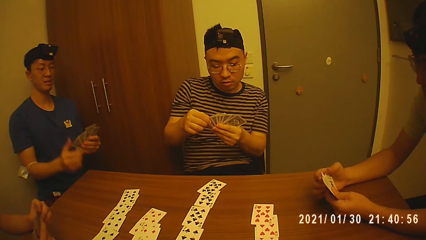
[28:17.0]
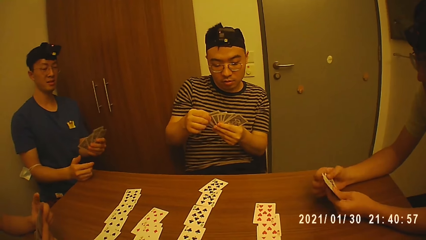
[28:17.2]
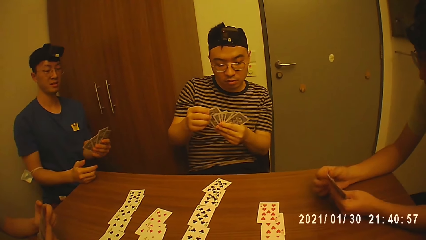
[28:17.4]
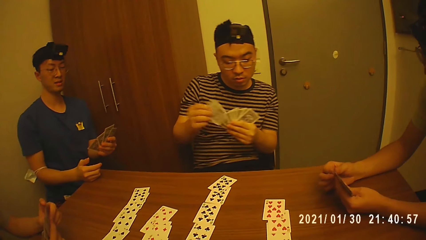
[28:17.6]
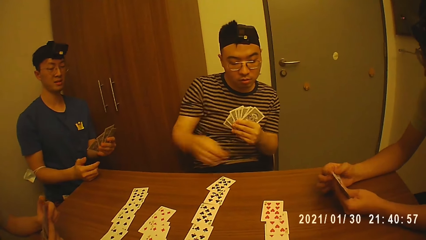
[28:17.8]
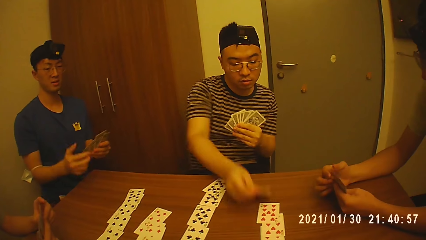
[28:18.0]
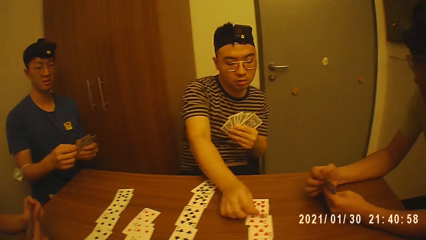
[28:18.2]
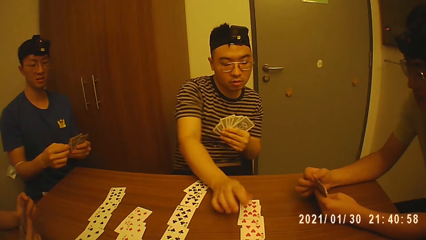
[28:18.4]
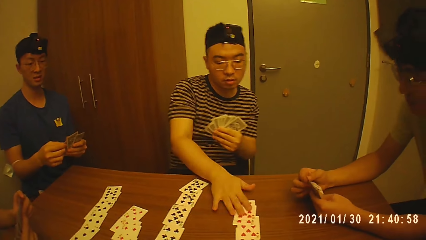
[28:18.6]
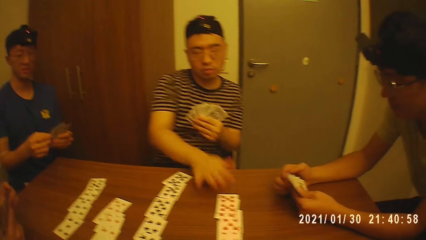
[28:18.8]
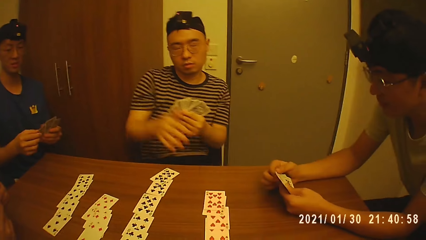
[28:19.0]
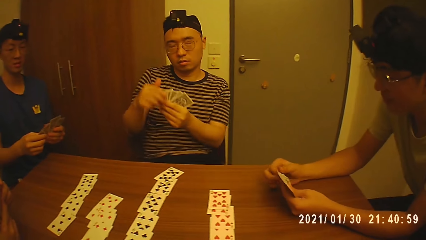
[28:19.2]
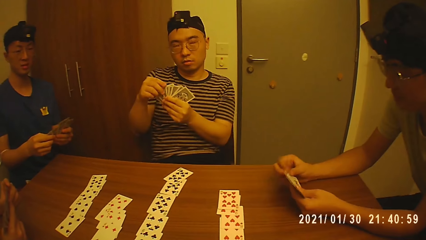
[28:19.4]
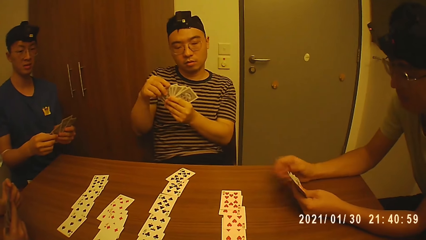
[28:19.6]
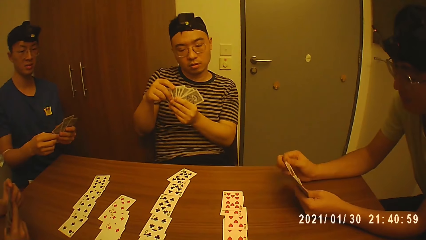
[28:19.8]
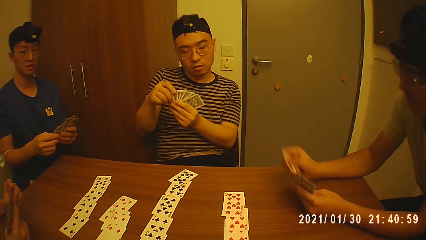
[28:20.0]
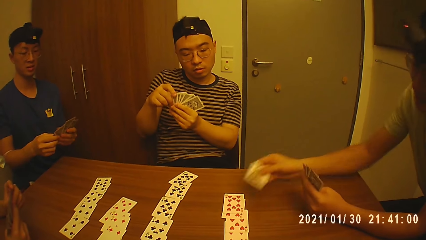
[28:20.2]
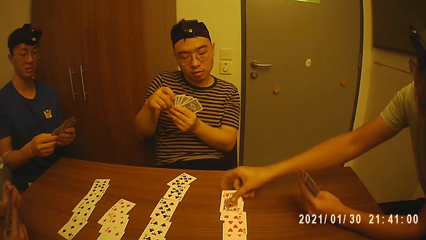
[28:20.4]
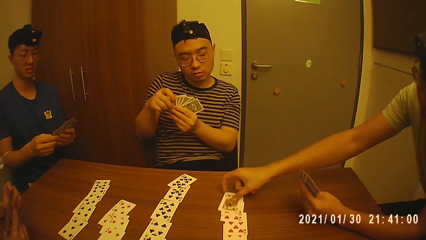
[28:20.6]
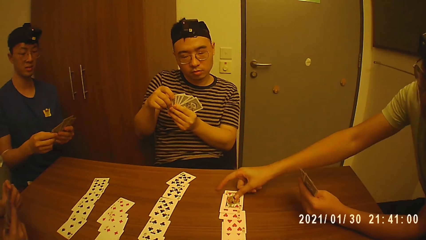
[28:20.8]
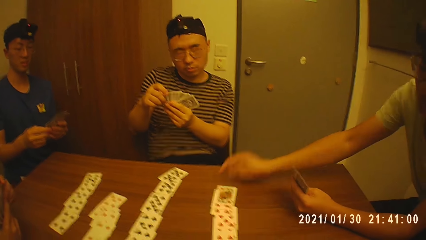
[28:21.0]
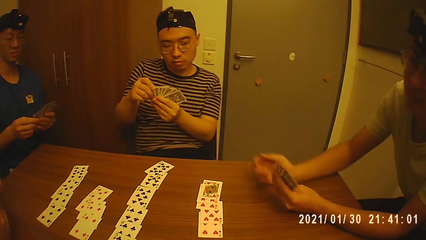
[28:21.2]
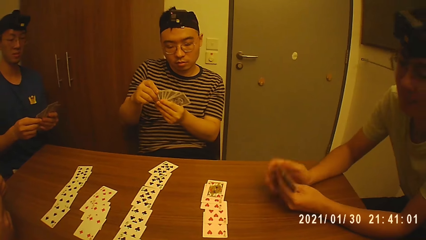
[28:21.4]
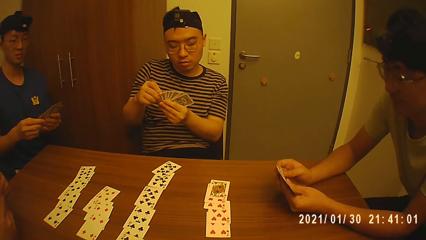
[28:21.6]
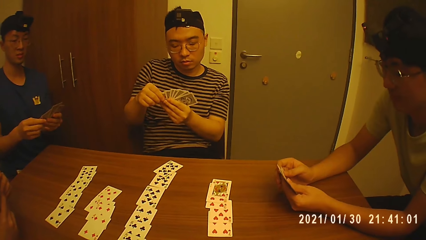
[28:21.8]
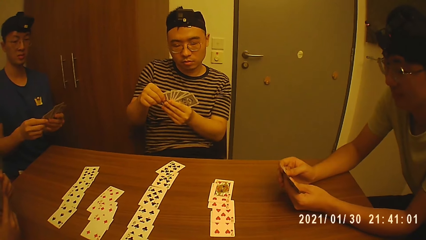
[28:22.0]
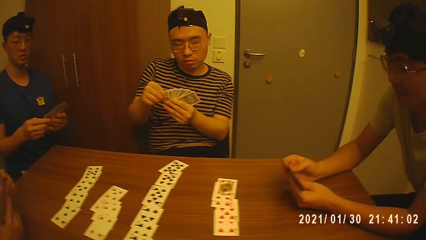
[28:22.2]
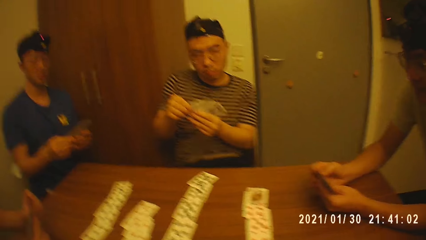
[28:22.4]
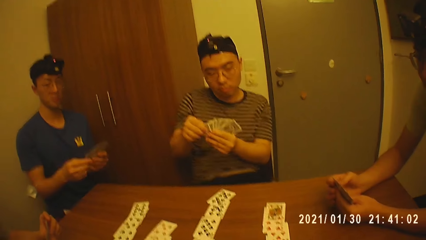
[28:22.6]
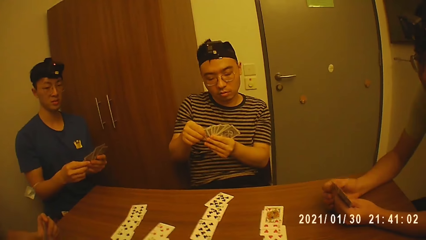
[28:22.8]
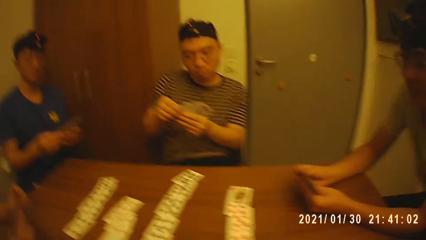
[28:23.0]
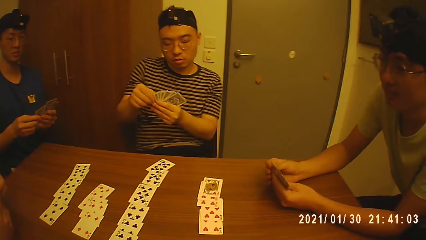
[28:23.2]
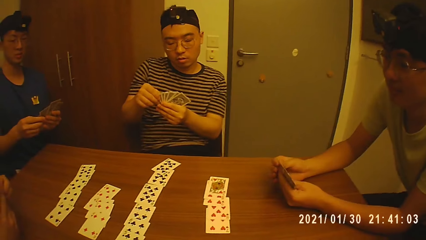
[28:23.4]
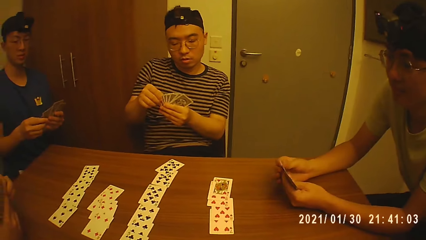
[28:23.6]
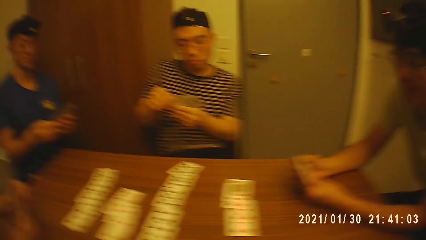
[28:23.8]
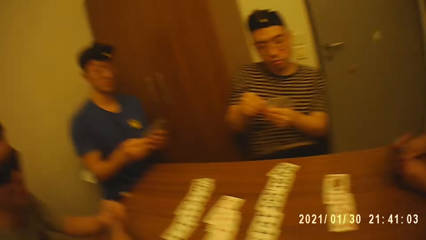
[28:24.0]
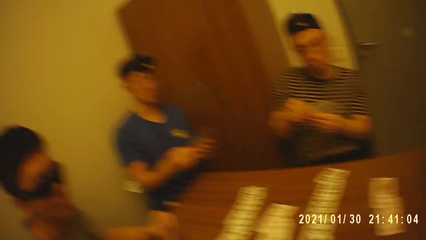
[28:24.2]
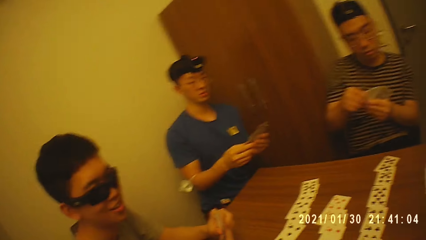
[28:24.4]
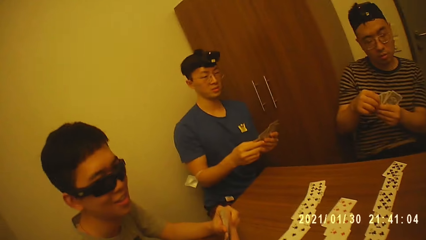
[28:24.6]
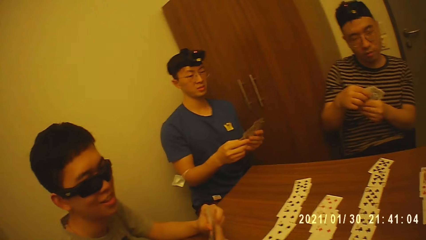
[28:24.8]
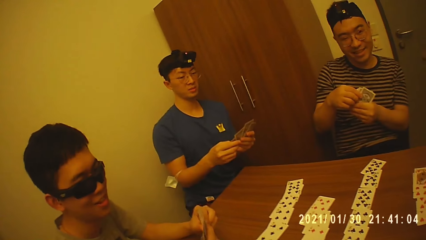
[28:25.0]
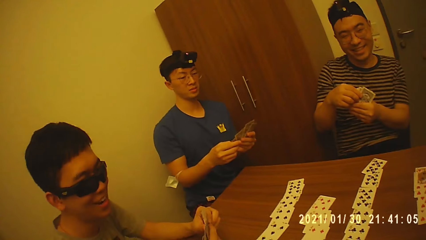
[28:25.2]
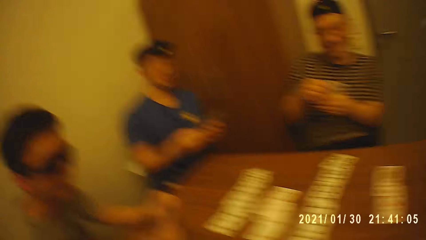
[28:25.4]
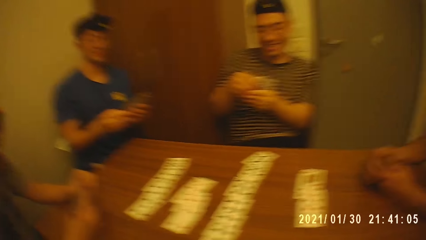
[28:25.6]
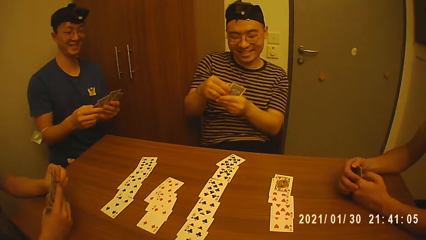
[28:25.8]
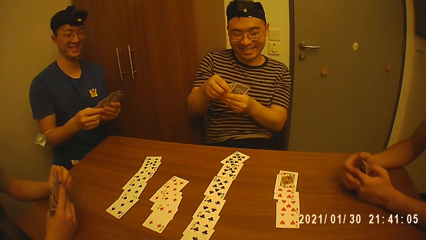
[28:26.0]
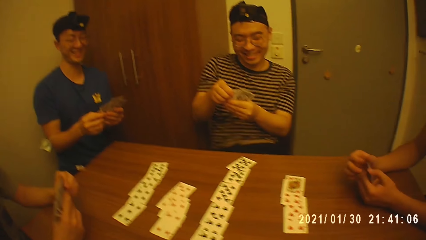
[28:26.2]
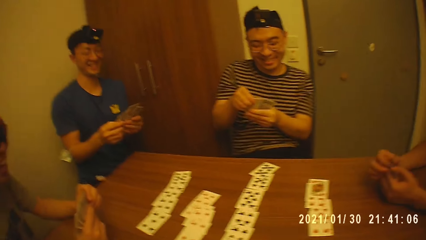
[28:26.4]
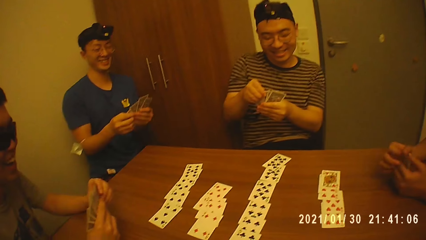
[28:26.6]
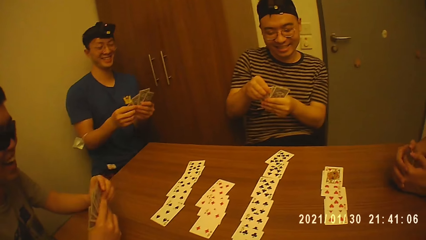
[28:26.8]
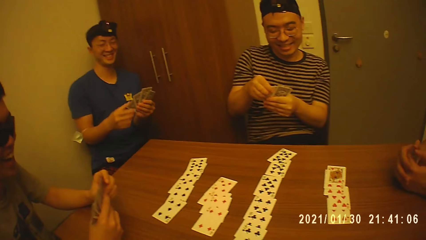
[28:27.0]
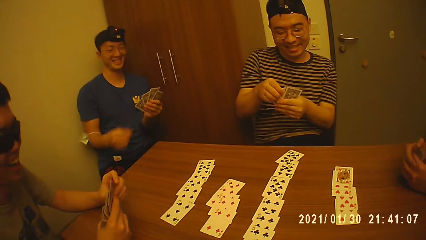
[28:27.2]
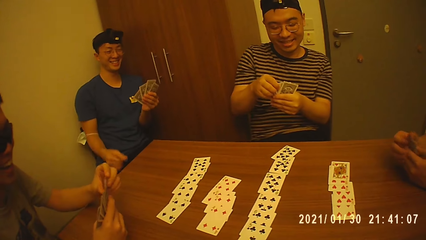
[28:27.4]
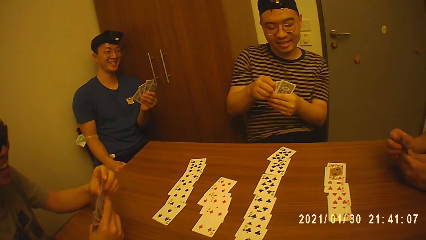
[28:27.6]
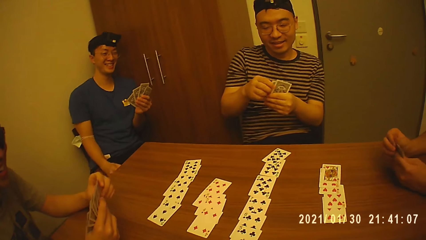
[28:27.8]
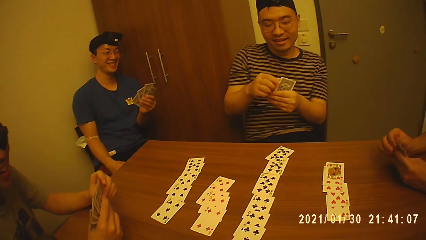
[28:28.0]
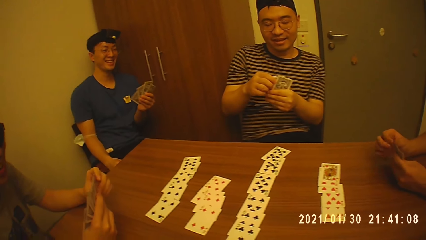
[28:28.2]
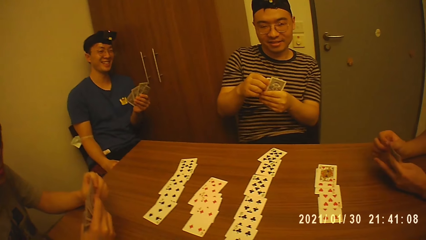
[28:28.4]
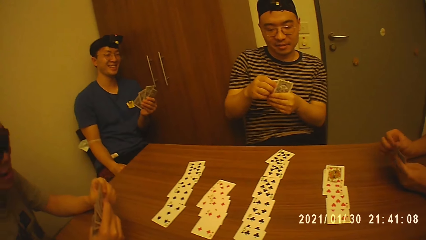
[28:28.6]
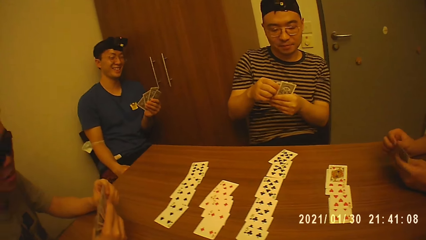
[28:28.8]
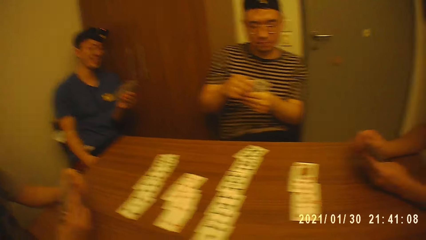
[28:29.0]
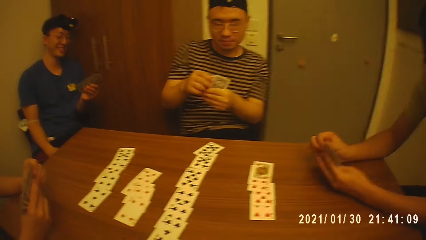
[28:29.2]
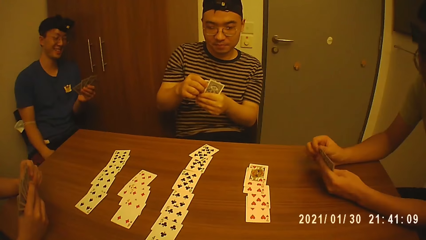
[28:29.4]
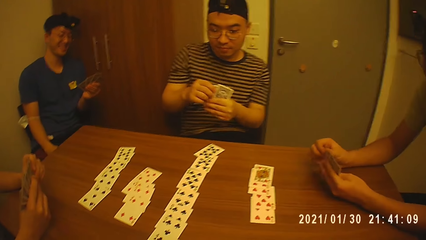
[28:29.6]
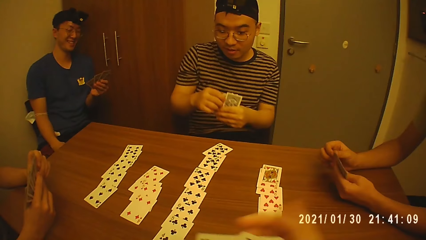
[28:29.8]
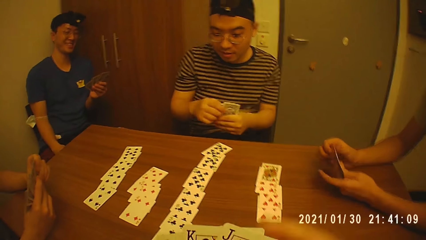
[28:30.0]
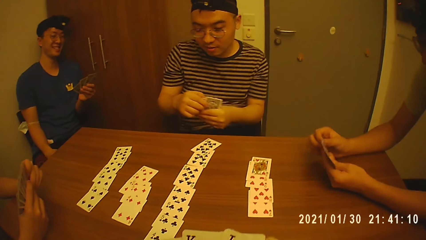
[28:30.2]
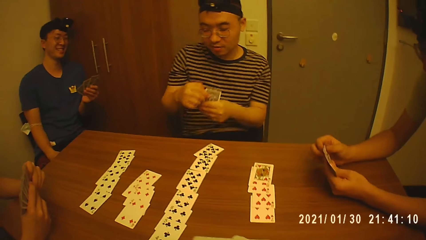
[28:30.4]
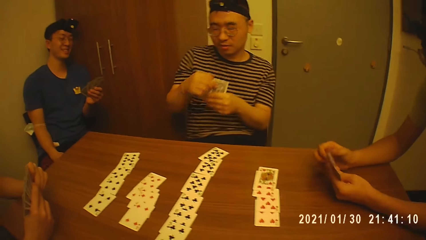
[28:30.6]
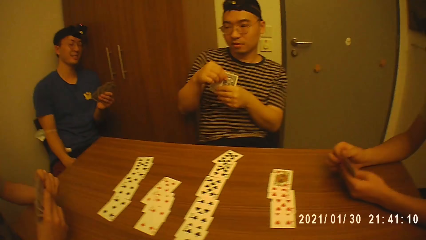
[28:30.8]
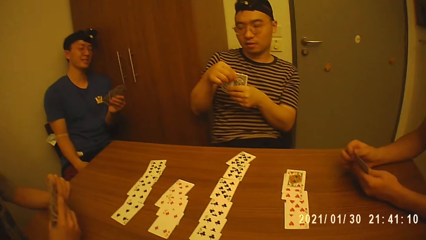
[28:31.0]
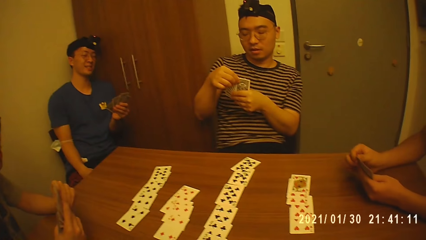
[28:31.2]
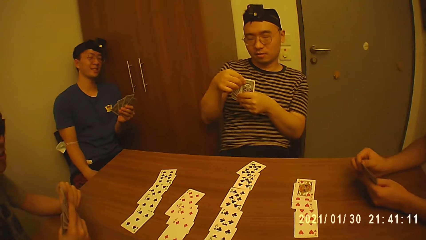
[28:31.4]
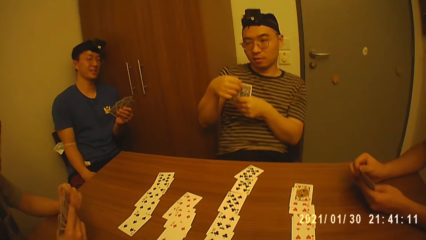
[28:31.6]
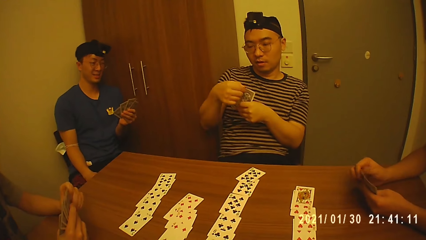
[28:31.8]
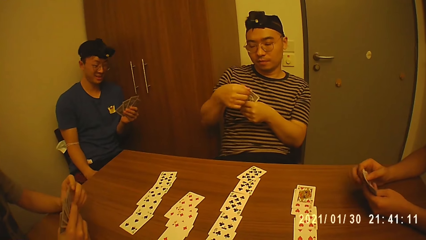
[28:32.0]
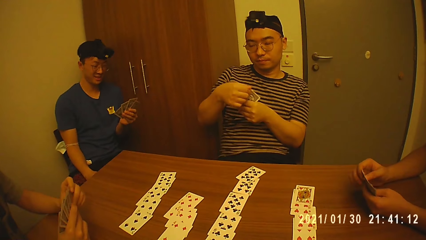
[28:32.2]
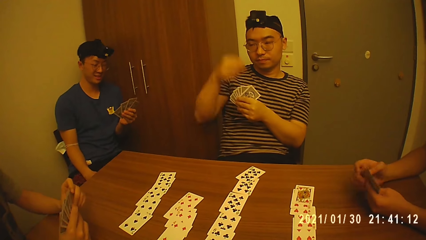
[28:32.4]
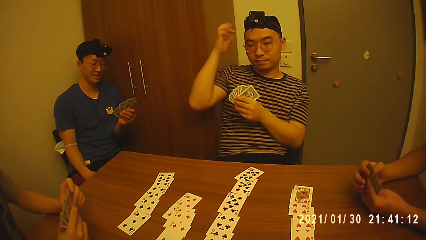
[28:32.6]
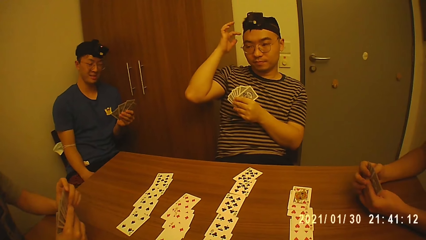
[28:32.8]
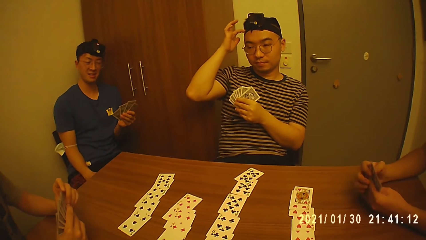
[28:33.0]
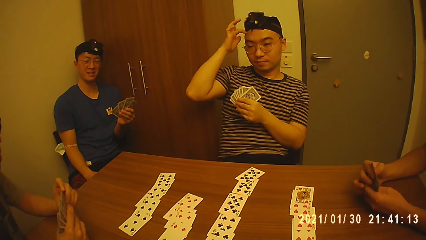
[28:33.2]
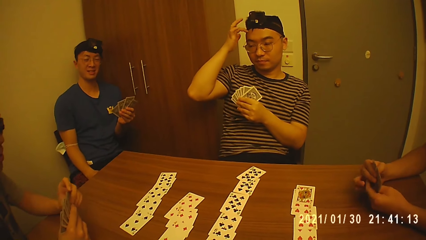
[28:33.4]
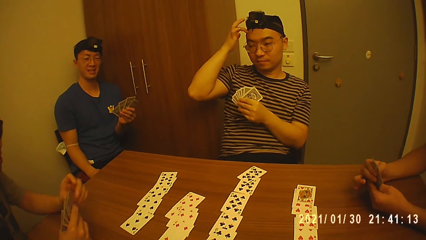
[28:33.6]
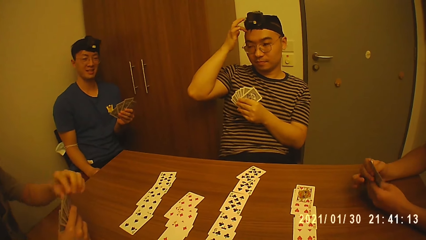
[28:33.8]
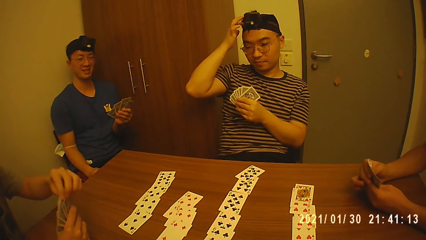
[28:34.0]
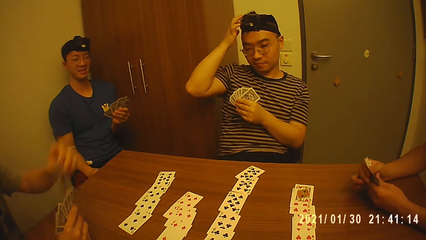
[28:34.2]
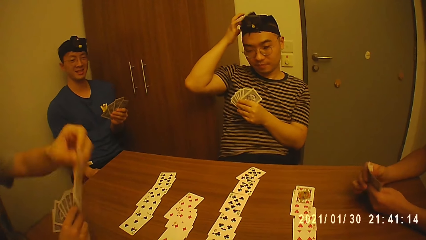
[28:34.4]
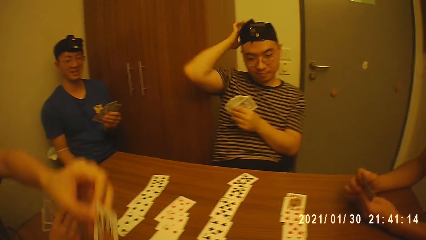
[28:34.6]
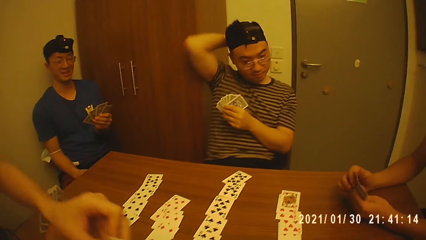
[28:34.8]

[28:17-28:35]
A man plays a card on a table. Another man plays a card on the table. The camera wearer looks at a third man. They laugh with the second man, the third man, a fourth man and the first man in the room. The fourth man puts a hand on his lap. The first man scratches his head with his right finger.
